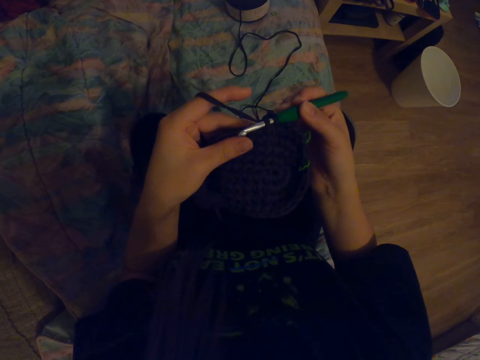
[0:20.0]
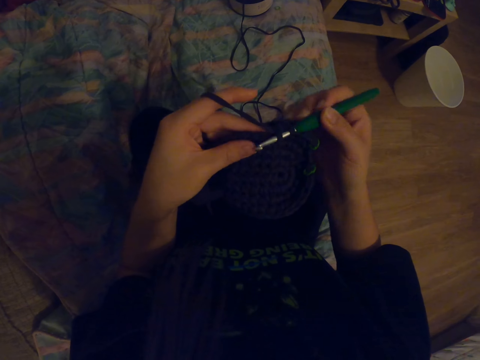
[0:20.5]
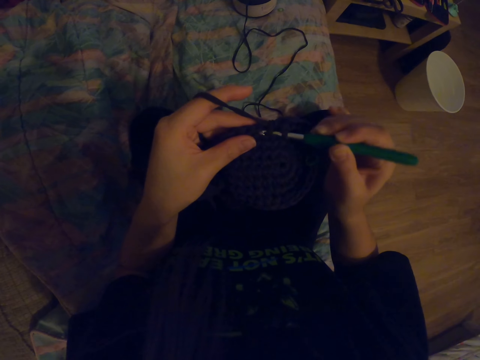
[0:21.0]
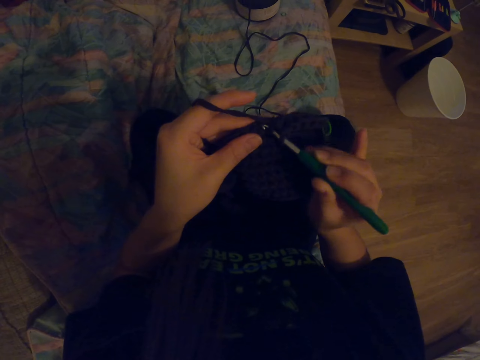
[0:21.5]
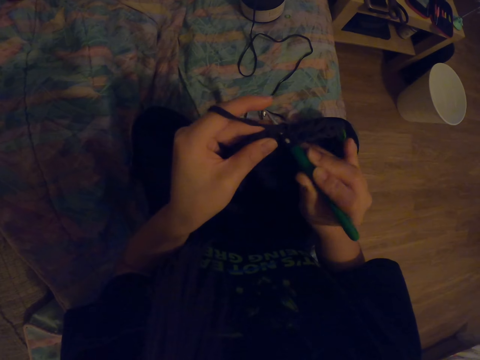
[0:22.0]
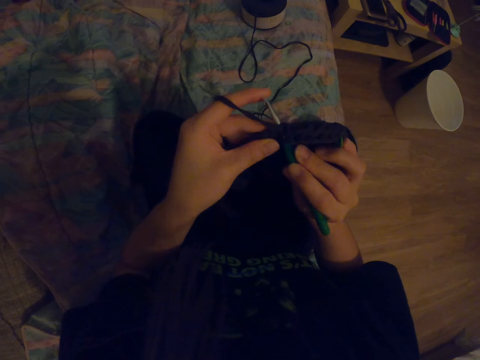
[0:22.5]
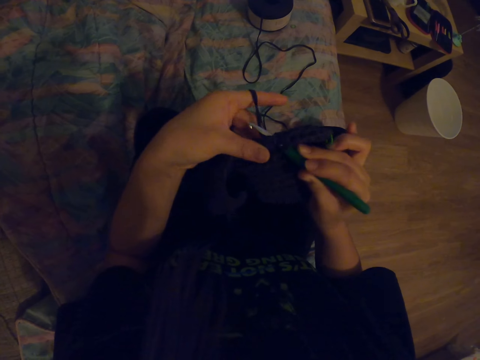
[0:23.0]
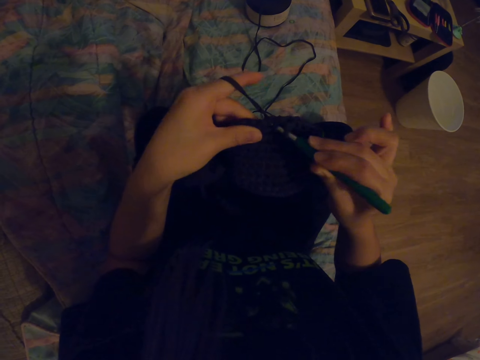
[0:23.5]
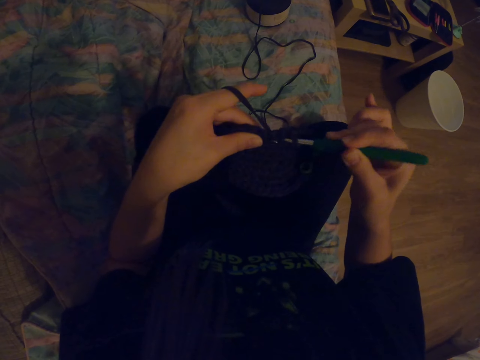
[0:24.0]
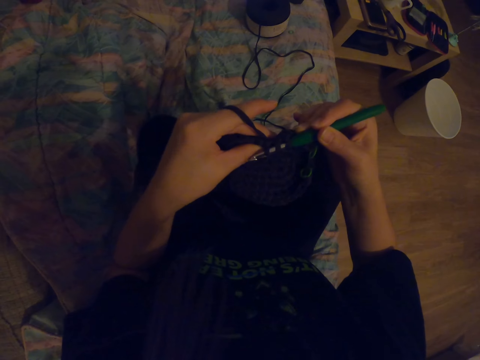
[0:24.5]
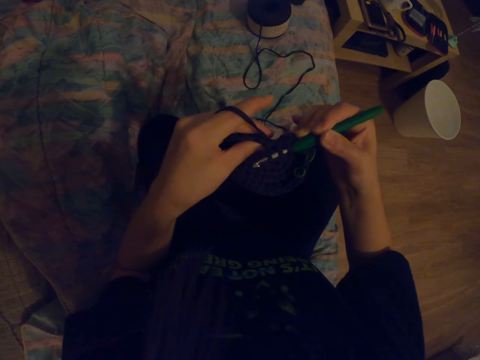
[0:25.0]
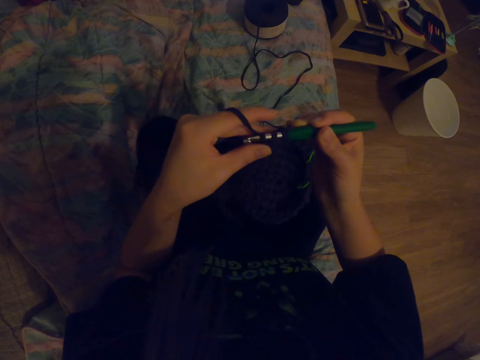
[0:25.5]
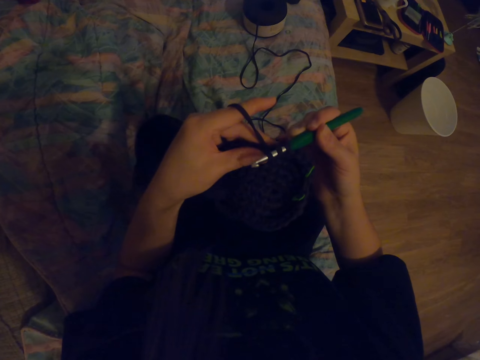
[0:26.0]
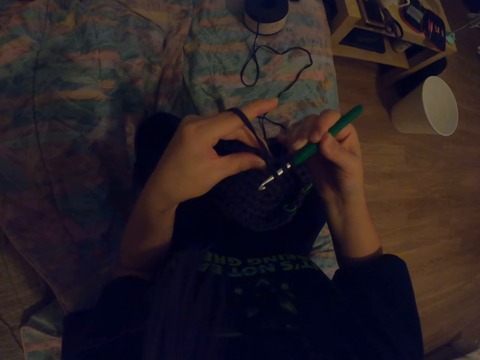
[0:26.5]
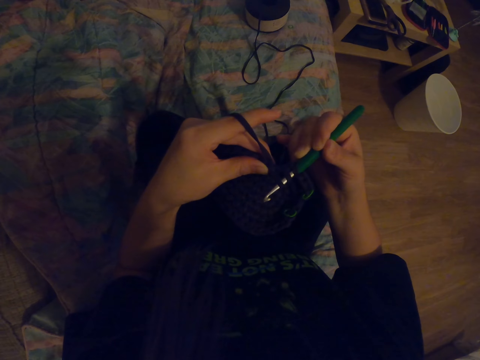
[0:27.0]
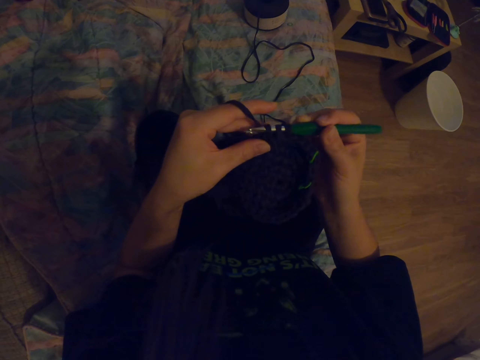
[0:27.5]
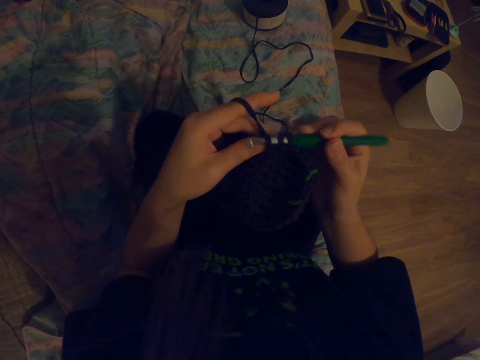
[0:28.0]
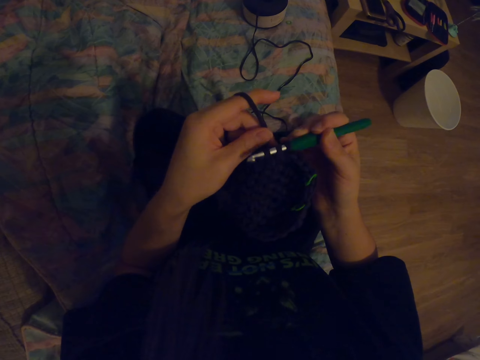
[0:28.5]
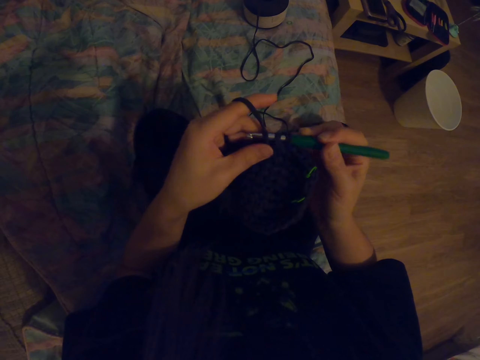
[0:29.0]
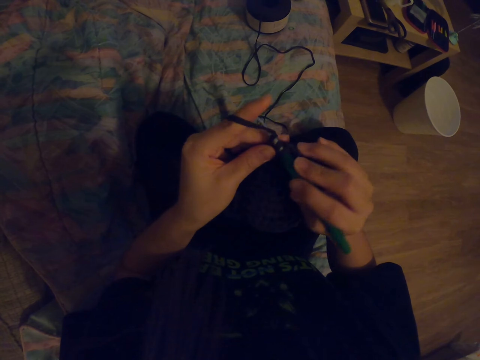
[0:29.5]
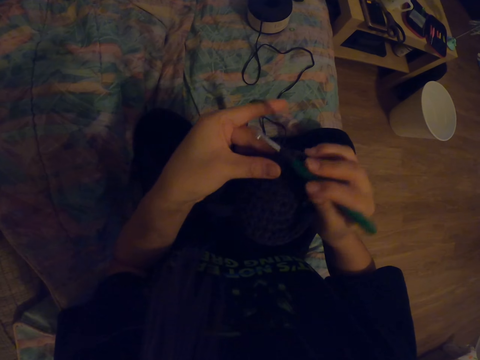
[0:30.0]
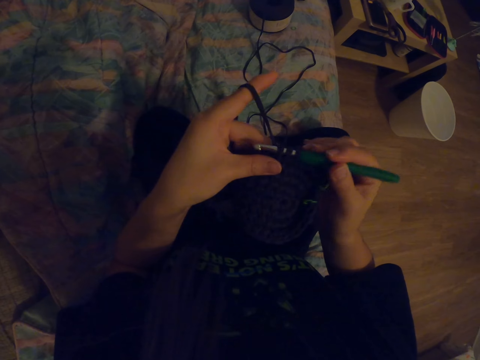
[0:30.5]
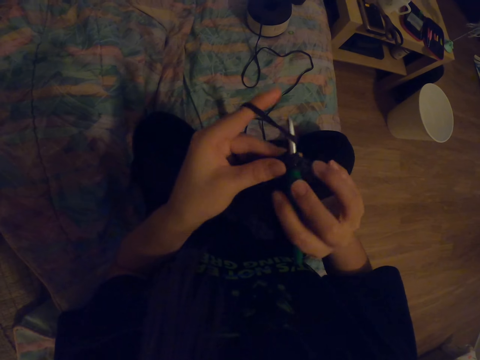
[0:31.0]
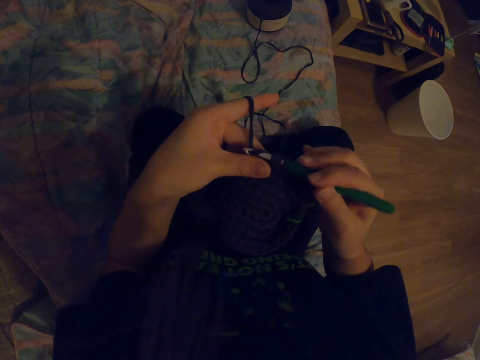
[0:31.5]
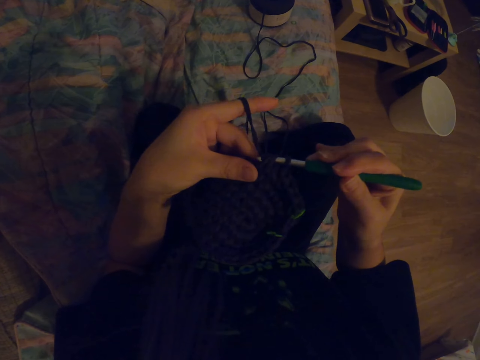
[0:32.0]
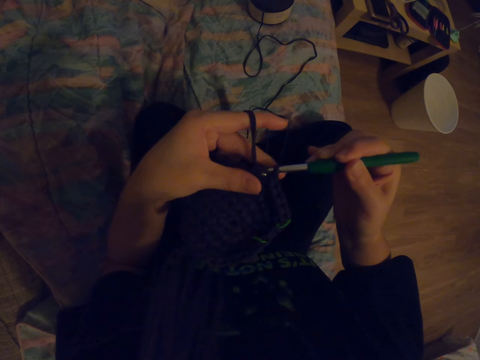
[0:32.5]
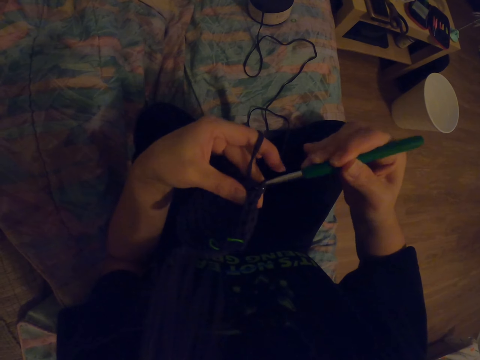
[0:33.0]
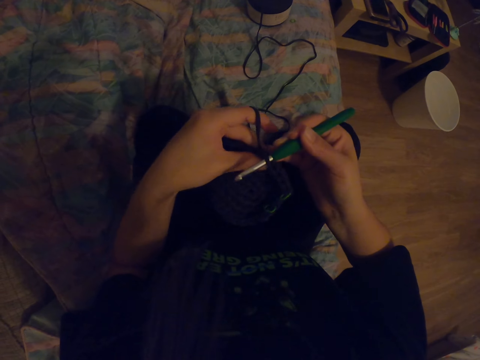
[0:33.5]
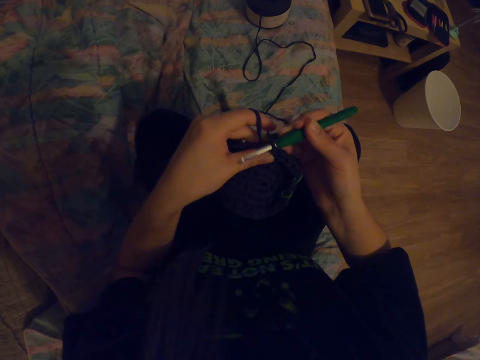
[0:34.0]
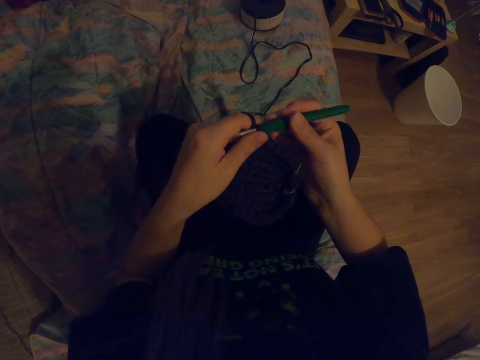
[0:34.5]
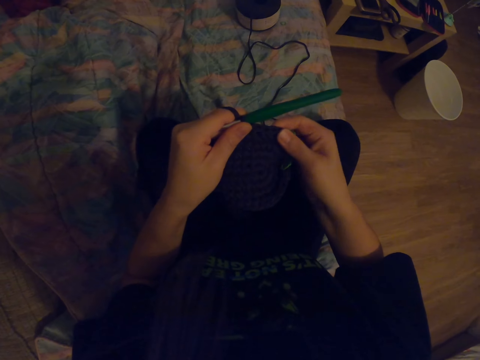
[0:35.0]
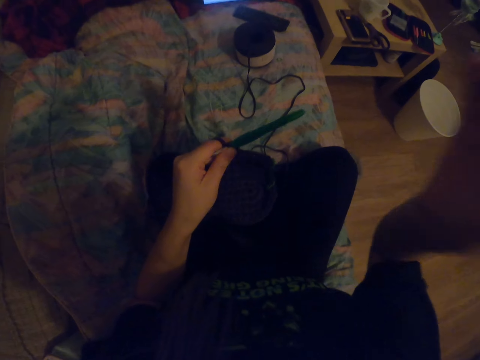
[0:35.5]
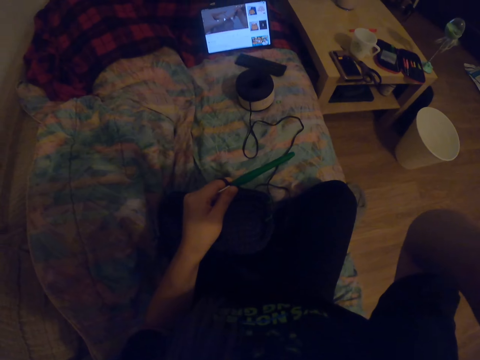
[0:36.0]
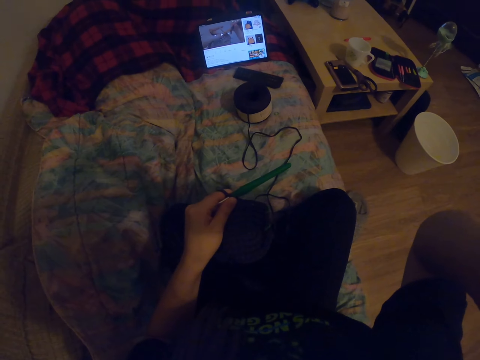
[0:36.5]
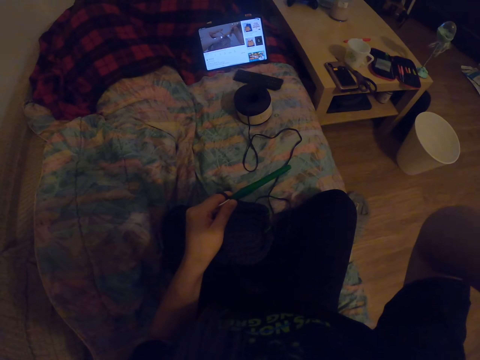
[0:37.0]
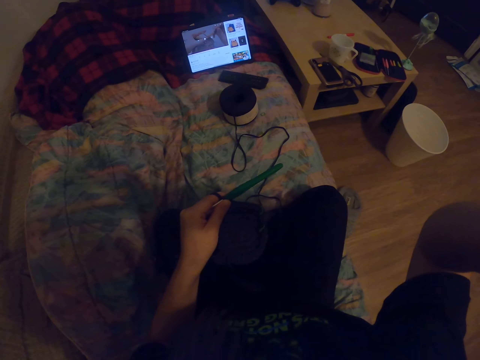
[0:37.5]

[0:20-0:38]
The camera wearer knits the socks with a crochet. He raises up his right hand. He adjusts the camera.
